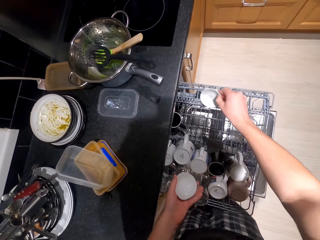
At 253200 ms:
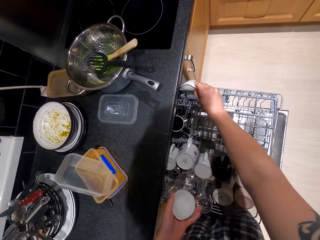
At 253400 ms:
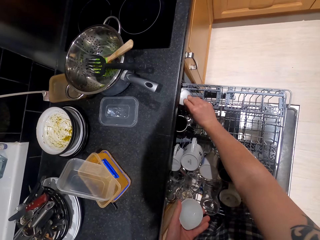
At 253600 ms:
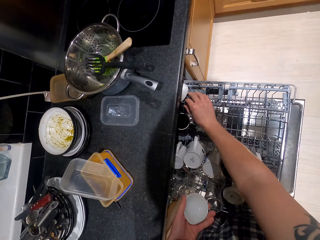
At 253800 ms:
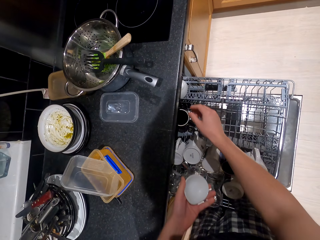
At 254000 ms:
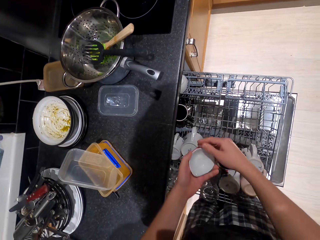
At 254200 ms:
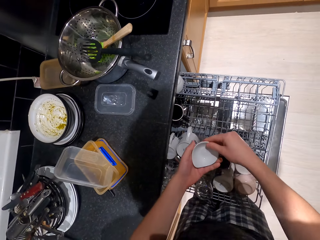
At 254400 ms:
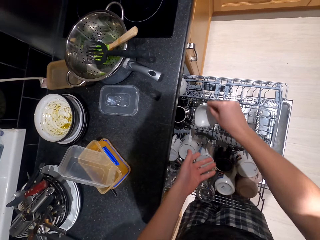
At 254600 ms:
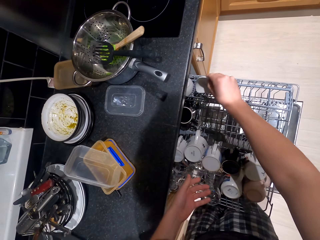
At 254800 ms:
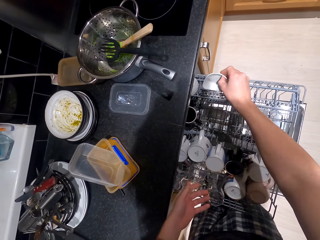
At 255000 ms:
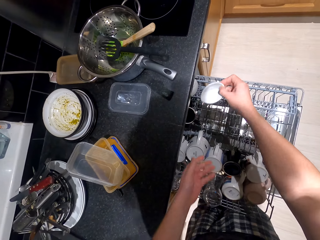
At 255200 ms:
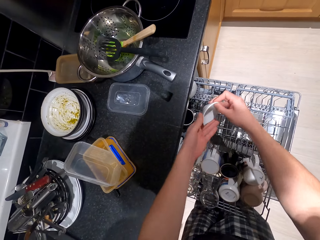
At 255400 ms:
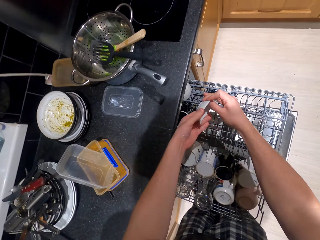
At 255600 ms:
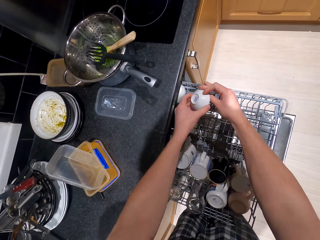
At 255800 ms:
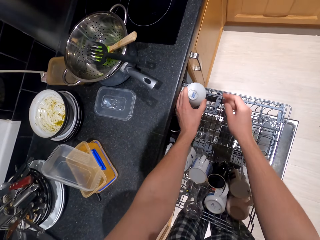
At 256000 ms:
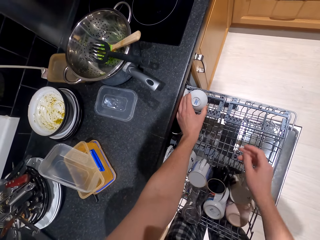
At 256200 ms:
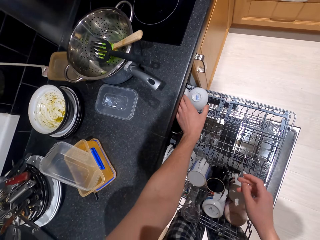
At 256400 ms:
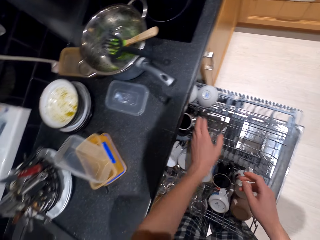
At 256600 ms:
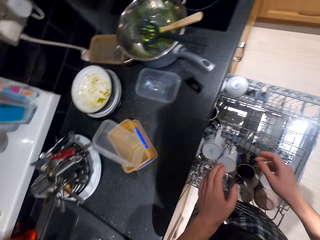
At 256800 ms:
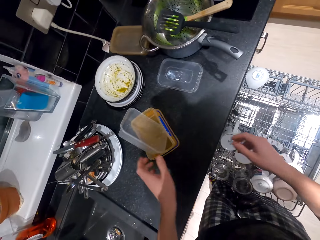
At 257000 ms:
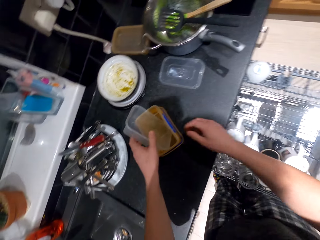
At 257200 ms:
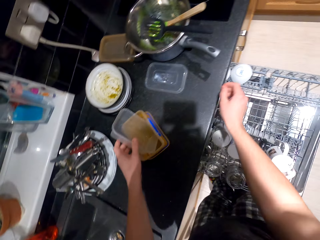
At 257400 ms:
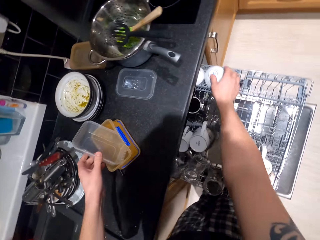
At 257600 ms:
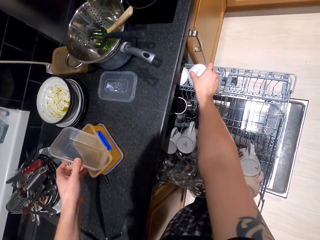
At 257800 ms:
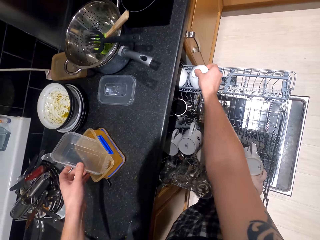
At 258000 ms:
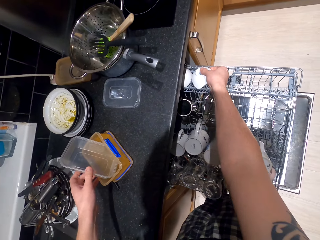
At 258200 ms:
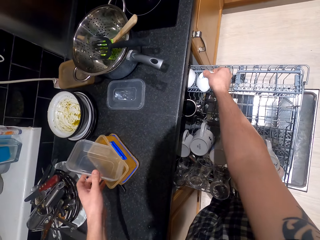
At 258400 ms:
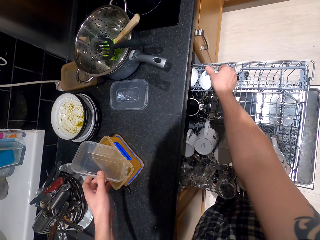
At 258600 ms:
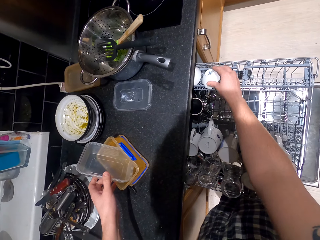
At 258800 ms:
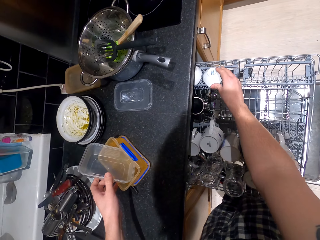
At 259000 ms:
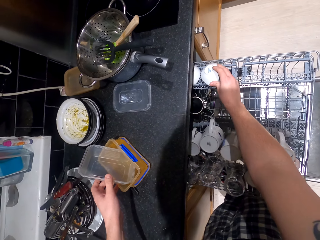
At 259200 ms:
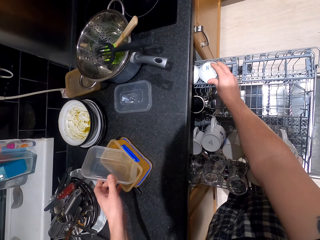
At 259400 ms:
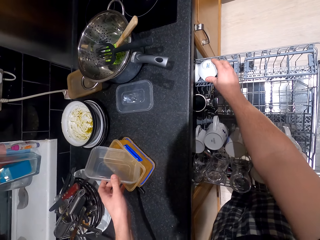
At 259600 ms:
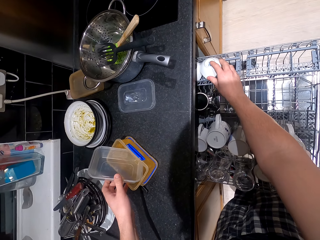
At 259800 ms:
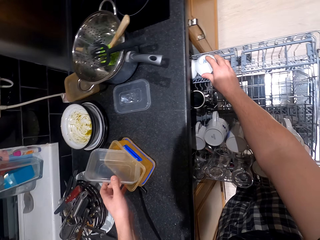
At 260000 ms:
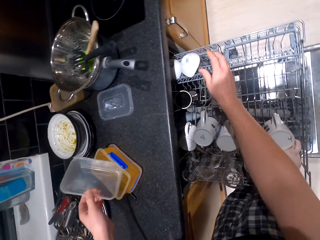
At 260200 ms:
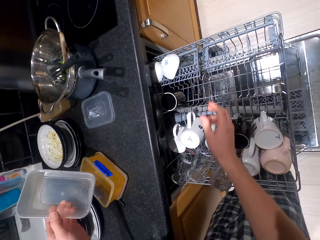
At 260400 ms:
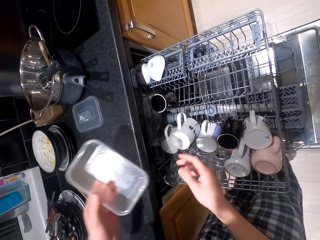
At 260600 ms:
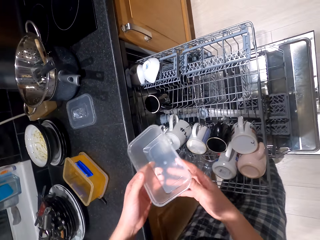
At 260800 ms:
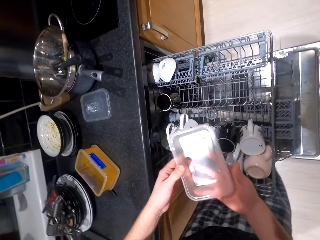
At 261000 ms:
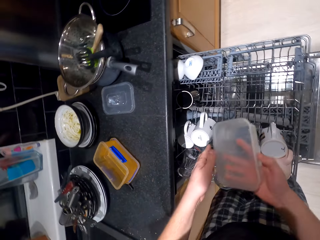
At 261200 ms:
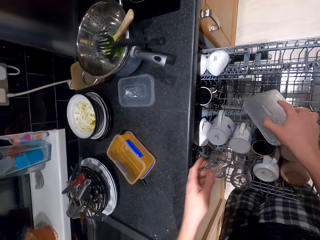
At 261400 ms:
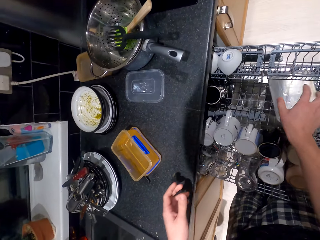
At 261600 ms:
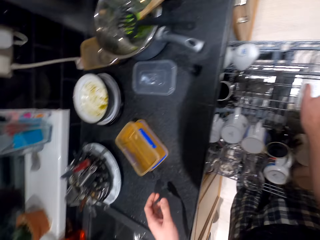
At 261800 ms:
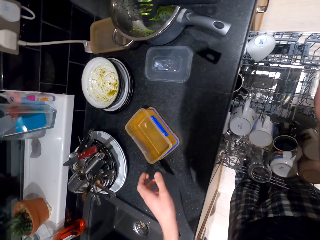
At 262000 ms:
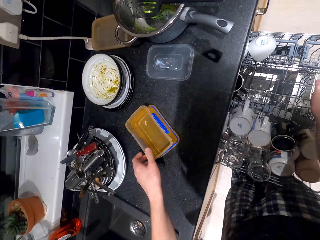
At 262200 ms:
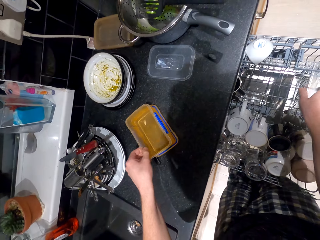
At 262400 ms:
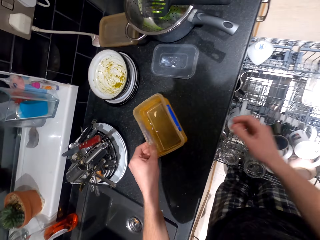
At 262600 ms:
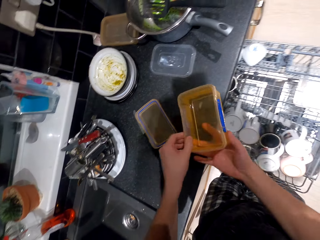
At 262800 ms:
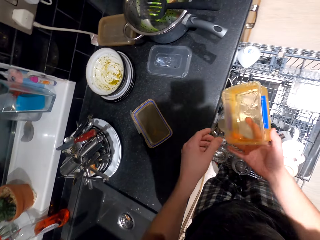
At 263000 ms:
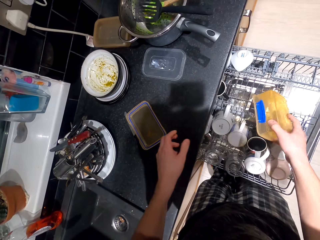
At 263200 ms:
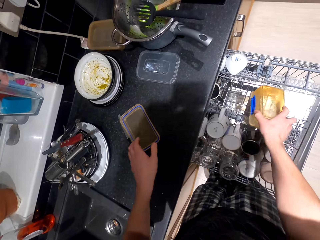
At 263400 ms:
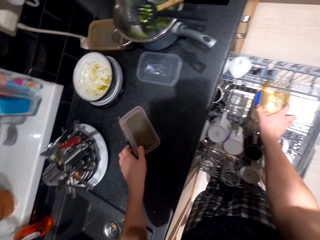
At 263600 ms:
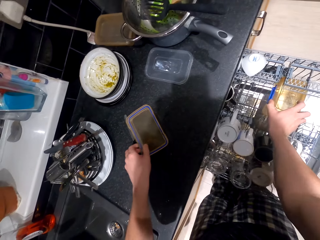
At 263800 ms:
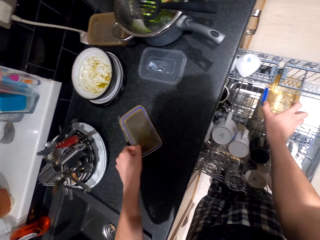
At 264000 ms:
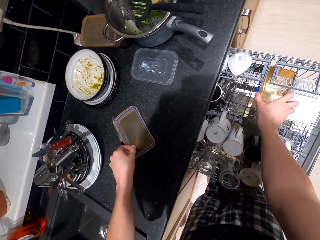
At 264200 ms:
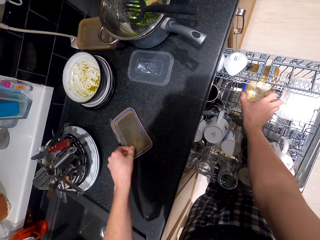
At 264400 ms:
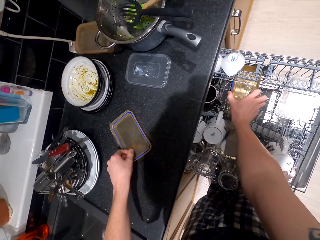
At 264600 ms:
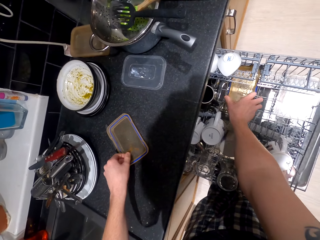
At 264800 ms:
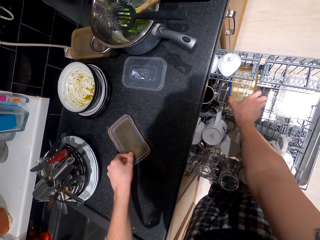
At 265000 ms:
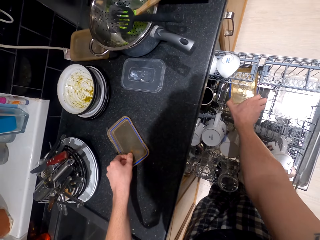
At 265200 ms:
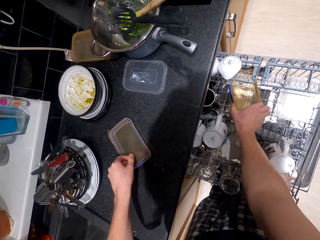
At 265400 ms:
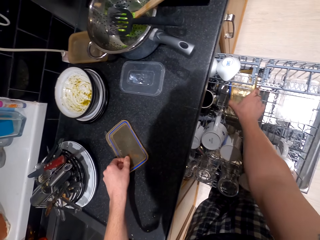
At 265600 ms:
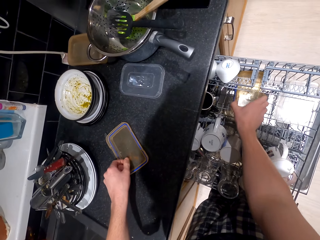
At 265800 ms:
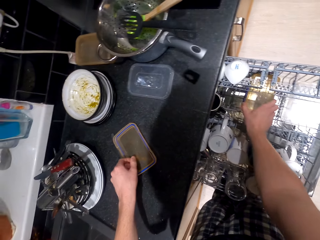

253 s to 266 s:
The camera wearer puts a tin in a cabinet. They arrange the tin in the cabinet. They pick up a tin and put the tin in the cabinet. They pick up a tin and put the tin in the cabinet.

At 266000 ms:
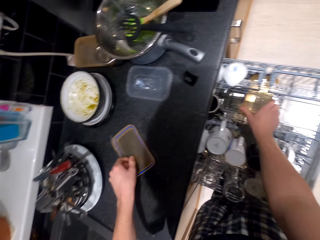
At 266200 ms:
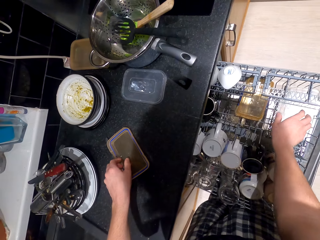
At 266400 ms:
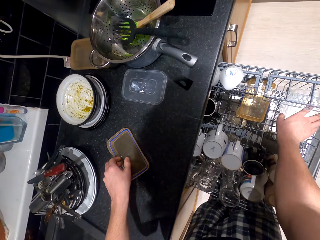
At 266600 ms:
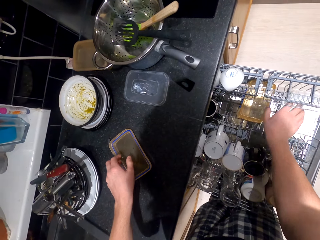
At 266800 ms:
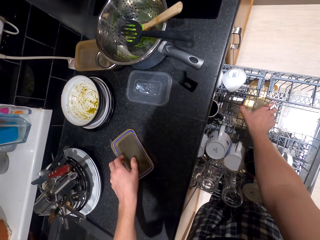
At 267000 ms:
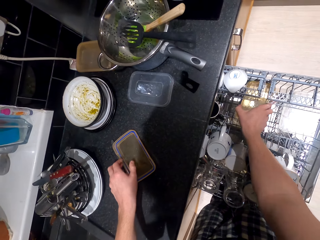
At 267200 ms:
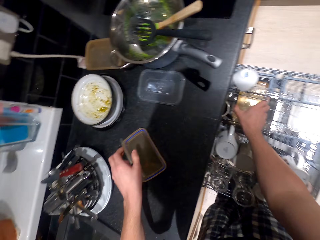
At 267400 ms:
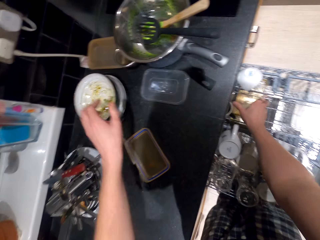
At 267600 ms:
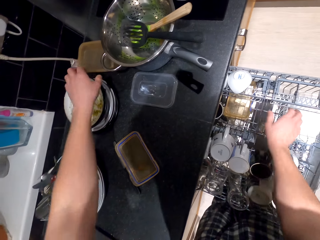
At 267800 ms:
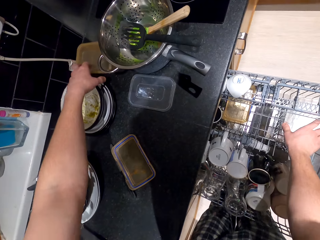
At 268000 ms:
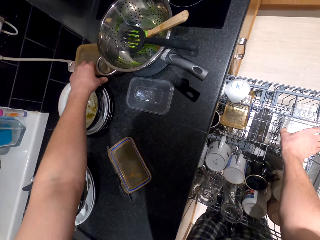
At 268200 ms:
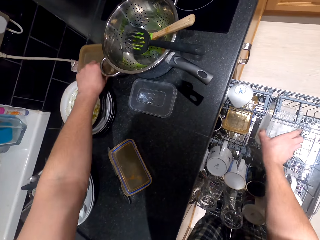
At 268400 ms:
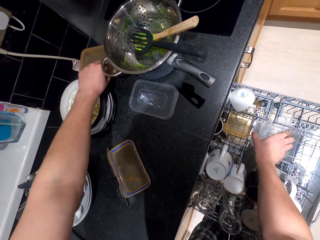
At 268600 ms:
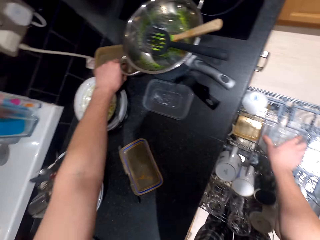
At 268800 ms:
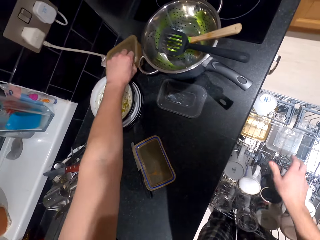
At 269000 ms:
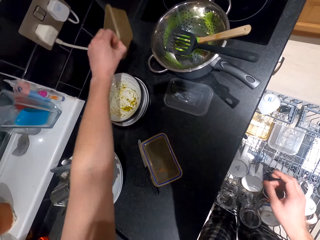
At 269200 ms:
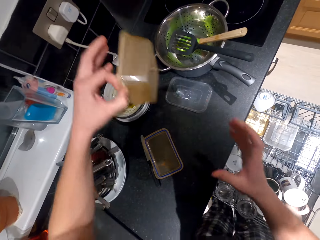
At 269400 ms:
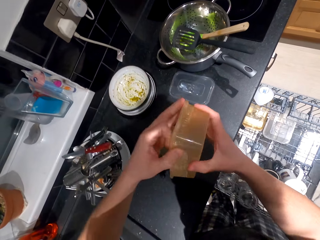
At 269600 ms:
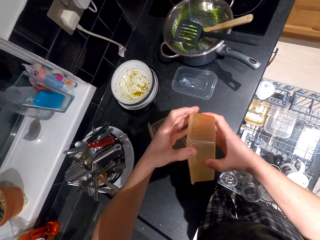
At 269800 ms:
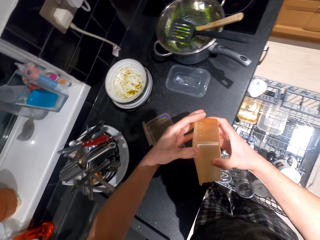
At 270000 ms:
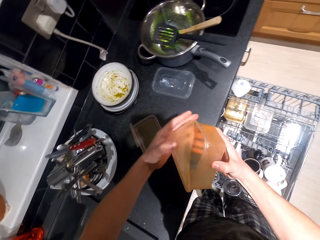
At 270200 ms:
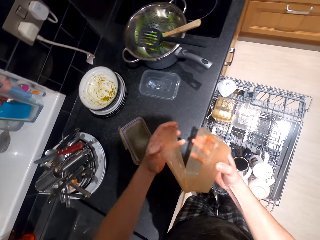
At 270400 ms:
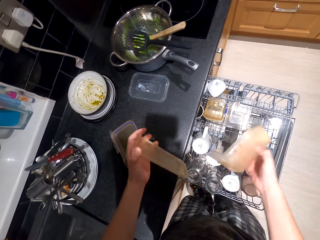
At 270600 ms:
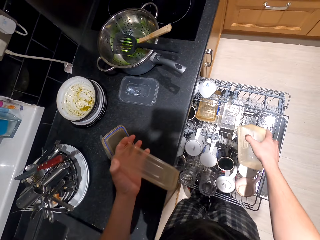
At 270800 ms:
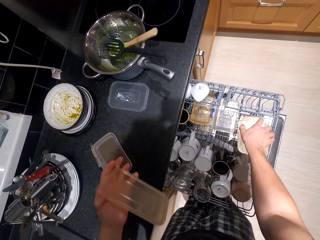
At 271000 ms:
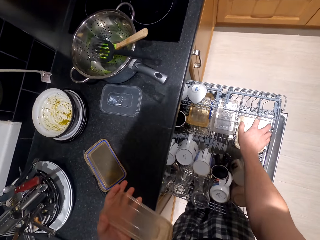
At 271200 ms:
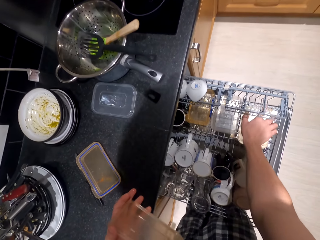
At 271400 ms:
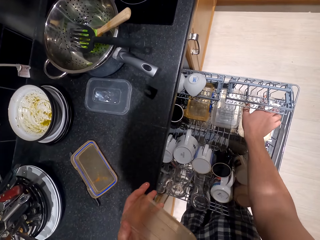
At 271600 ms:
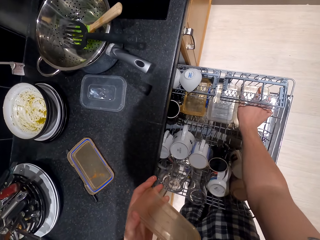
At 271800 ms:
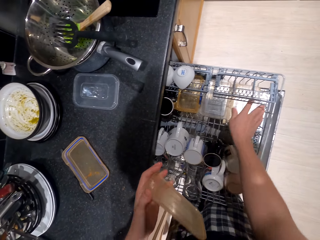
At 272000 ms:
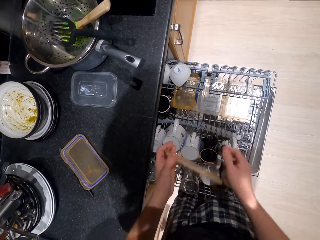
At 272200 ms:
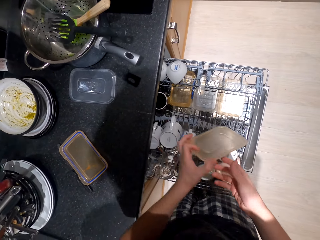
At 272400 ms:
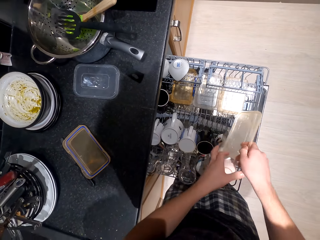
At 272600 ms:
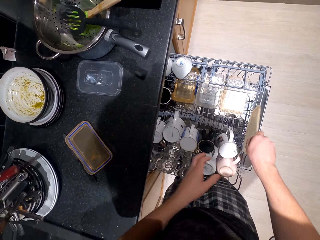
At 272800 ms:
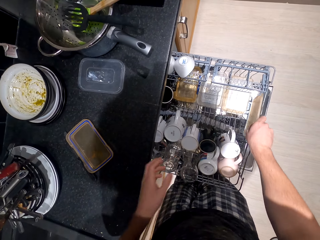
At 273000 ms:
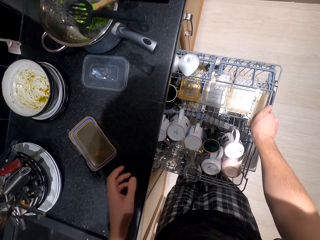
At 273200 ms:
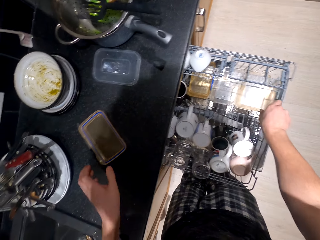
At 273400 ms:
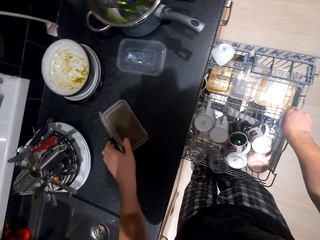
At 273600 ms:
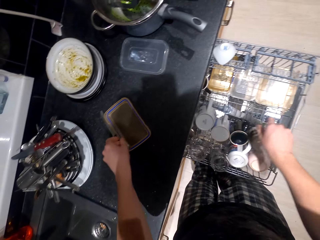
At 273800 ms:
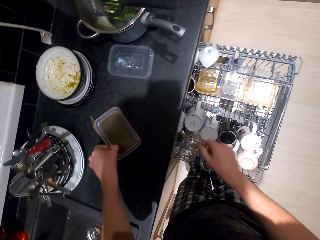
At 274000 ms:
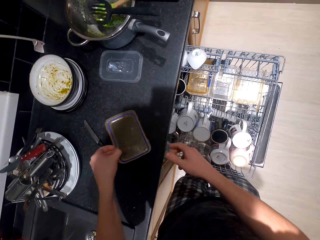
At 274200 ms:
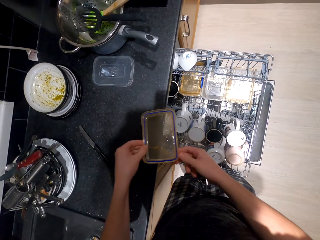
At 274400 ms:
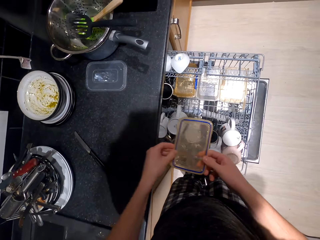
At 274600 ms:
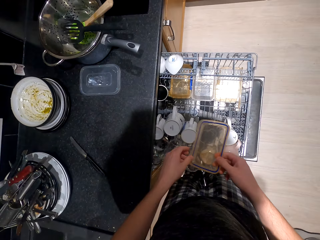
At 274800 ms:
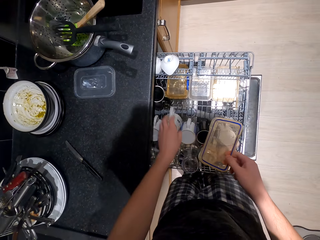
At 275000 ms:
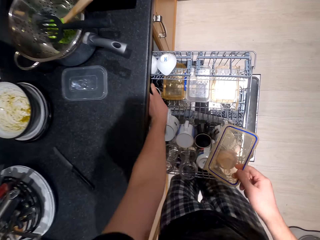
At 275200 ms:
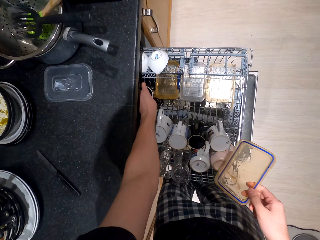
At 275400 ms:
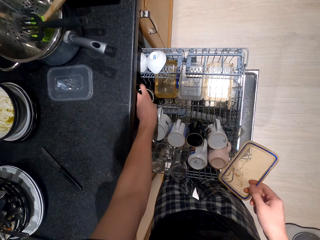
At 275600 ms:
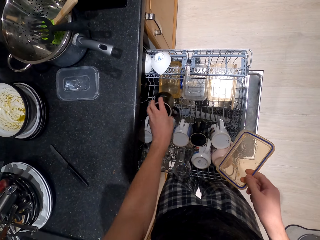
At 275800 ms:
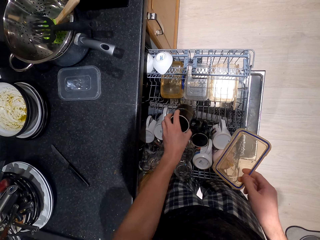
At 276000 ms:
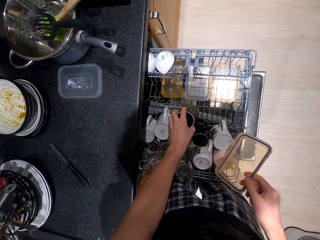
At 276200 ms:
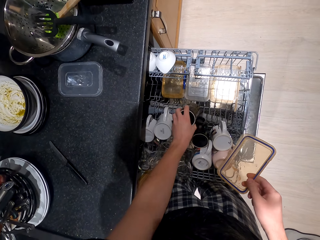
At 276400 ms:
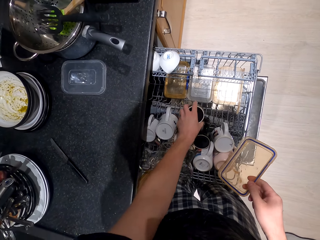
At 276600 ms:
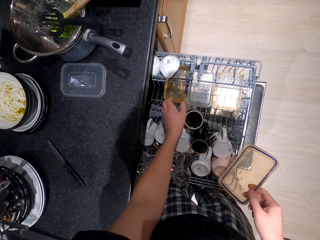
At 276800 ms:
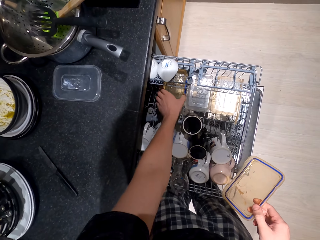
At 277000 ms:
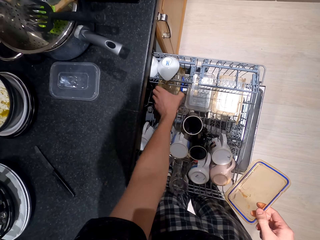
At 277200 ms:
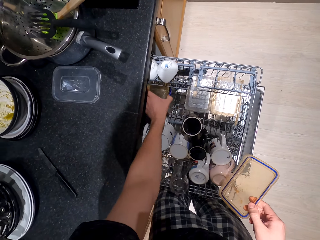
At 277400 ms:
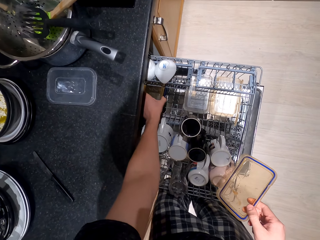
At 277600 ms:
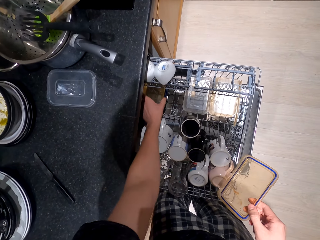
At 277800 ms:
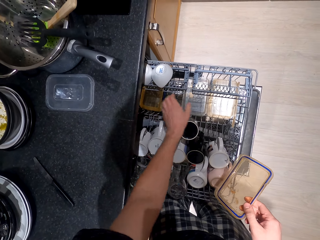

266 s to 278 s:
The camera wearer picks up a tin and puts the tin in a cabinet. They pick up a tin lid and put the tin lid in the cabinet. They arrange utensils in the cabinet.
